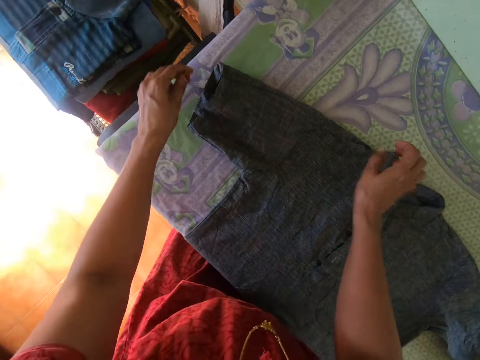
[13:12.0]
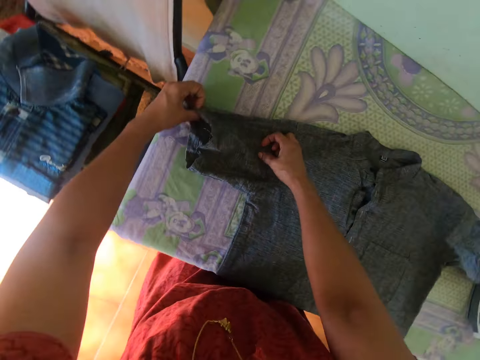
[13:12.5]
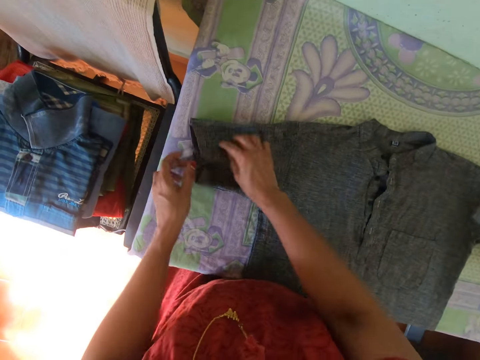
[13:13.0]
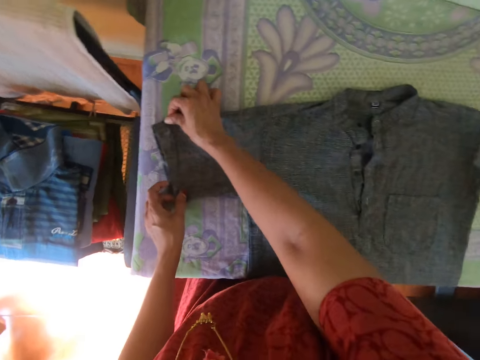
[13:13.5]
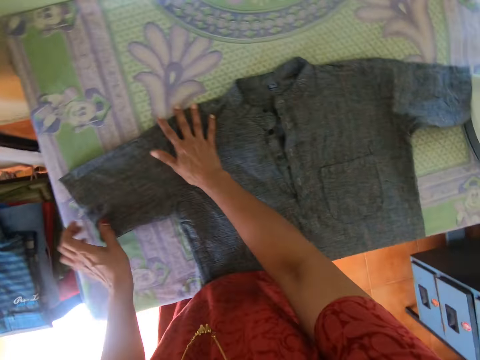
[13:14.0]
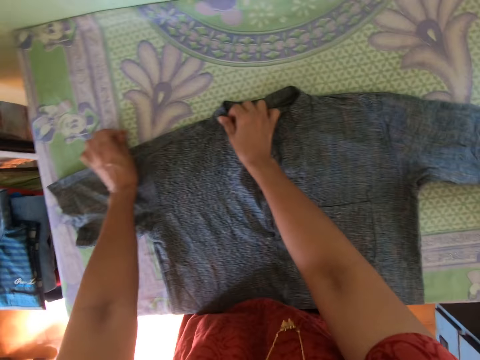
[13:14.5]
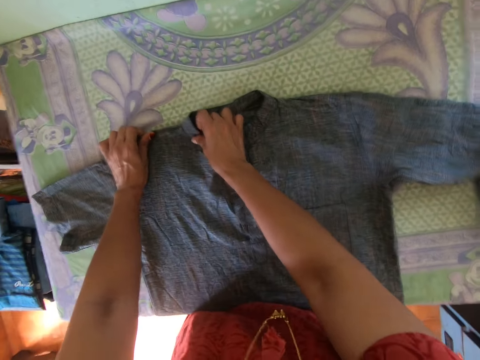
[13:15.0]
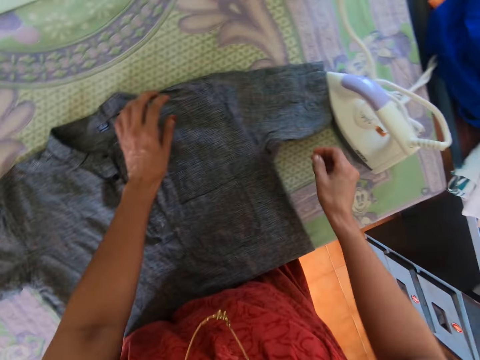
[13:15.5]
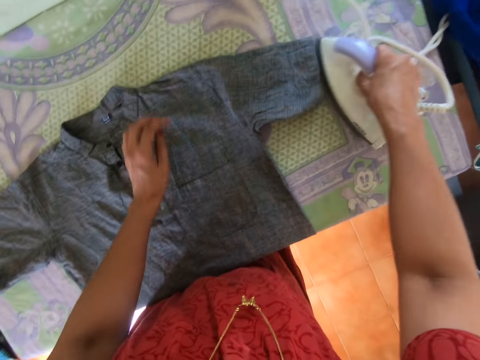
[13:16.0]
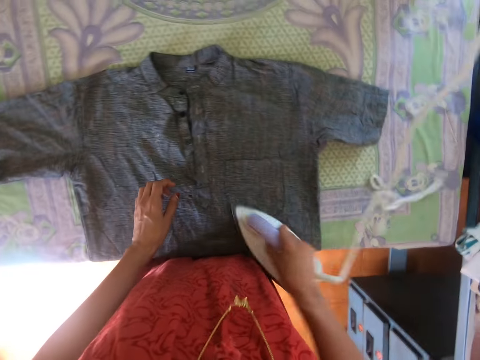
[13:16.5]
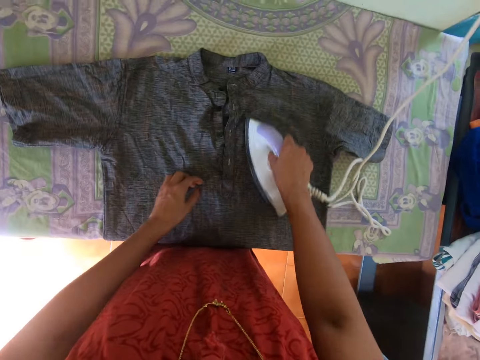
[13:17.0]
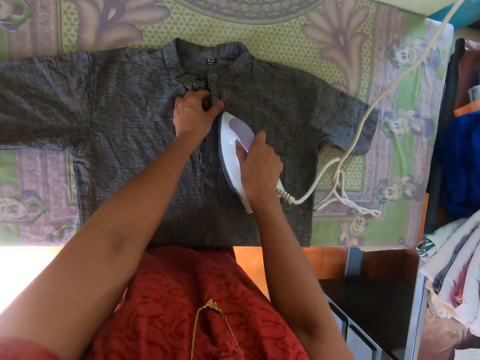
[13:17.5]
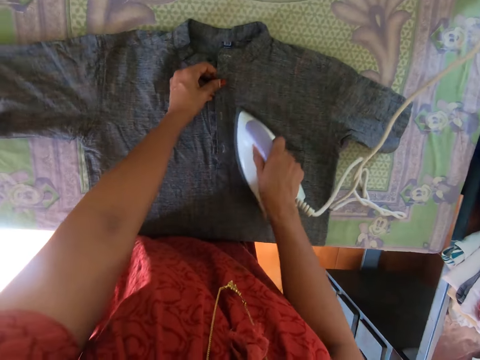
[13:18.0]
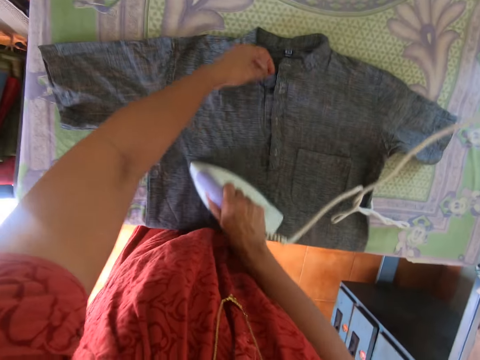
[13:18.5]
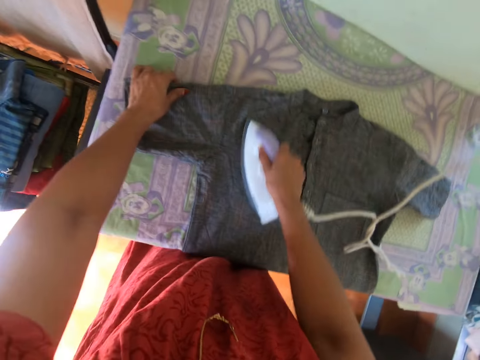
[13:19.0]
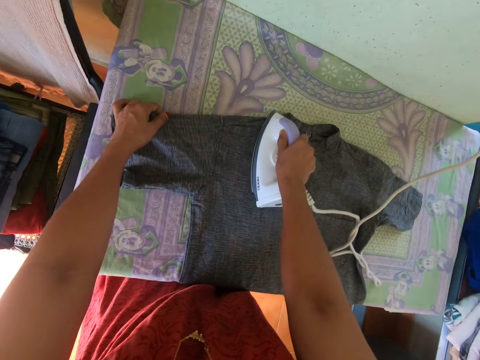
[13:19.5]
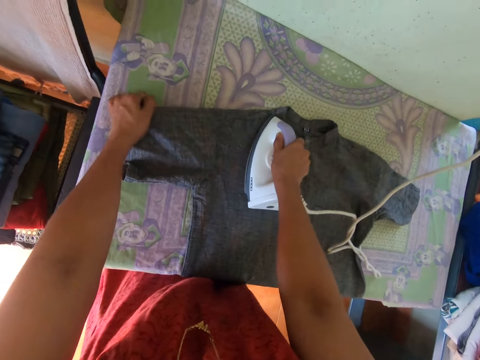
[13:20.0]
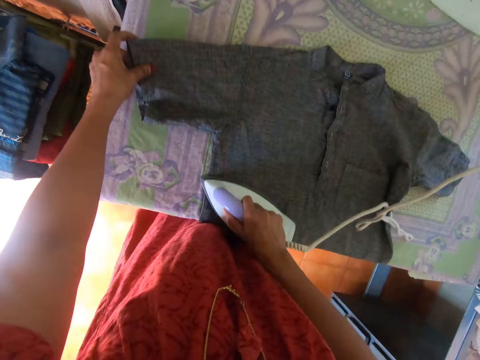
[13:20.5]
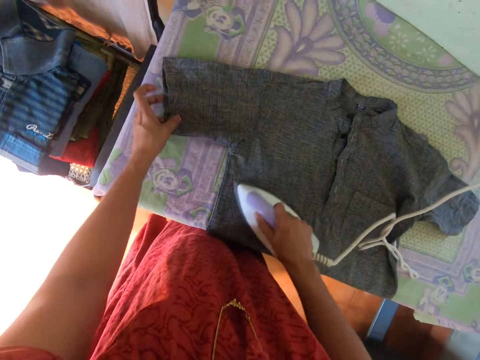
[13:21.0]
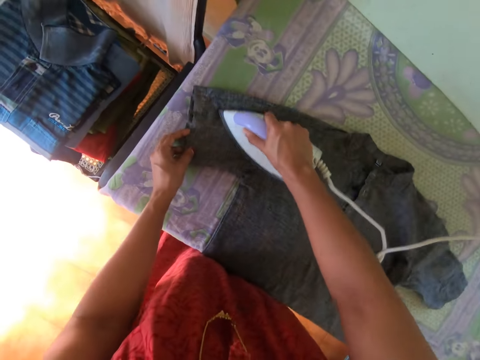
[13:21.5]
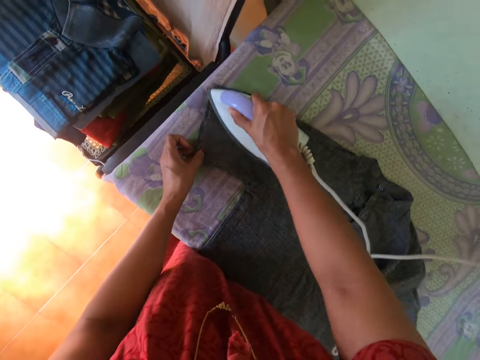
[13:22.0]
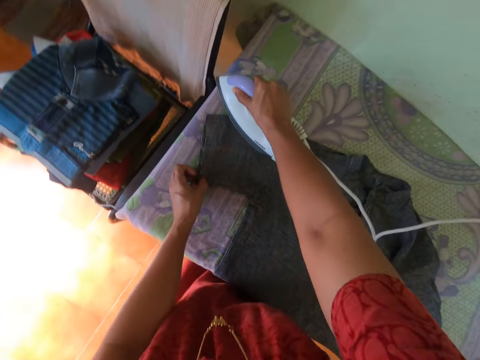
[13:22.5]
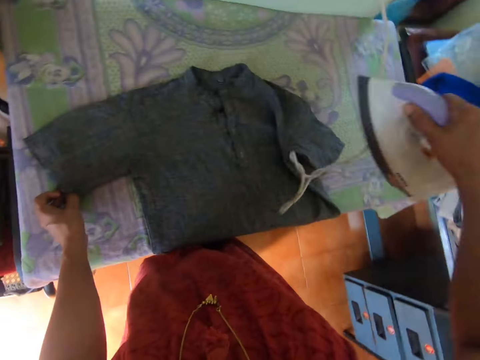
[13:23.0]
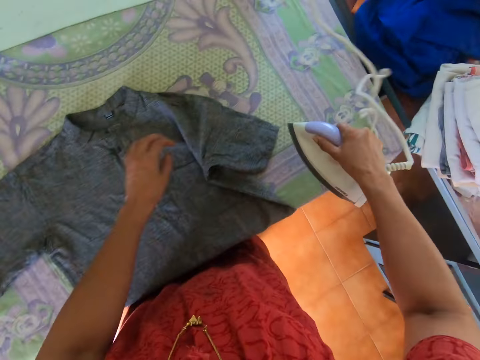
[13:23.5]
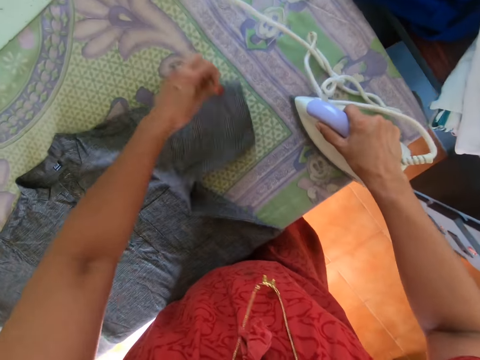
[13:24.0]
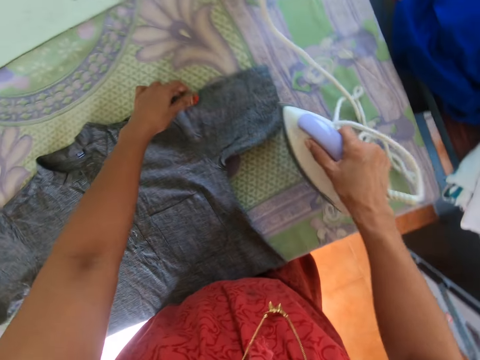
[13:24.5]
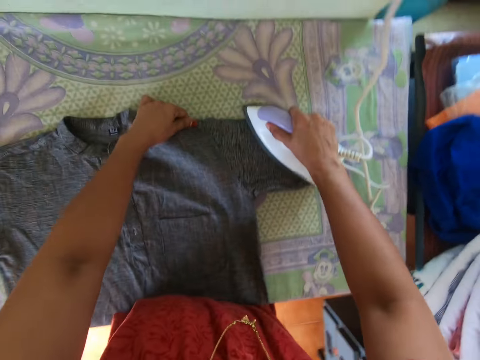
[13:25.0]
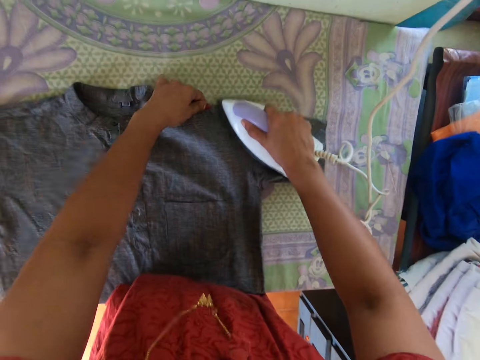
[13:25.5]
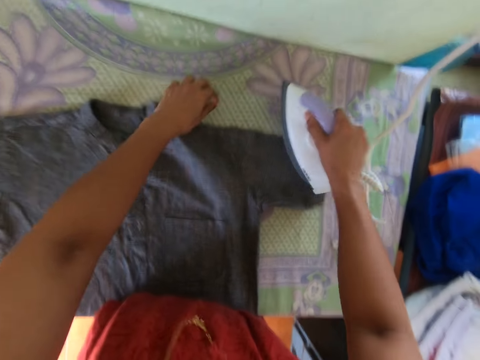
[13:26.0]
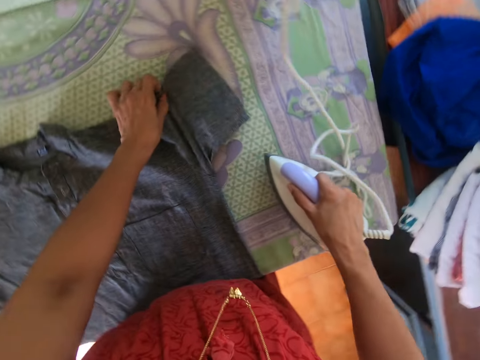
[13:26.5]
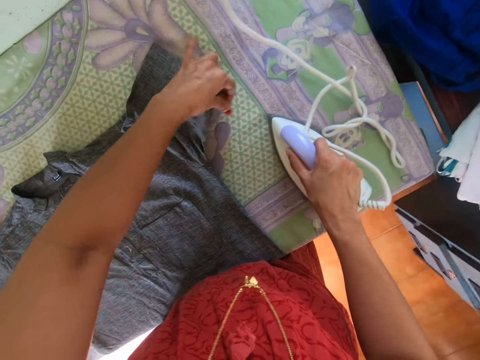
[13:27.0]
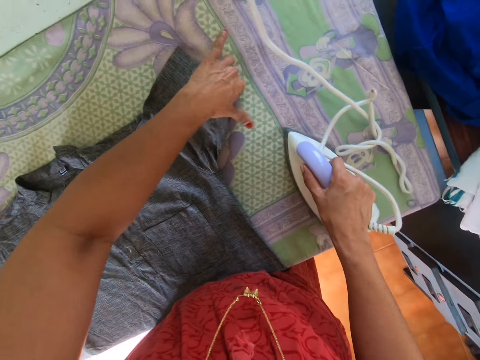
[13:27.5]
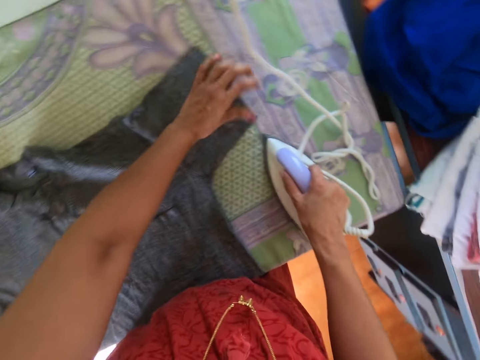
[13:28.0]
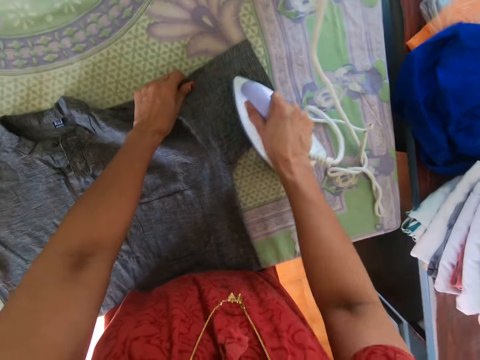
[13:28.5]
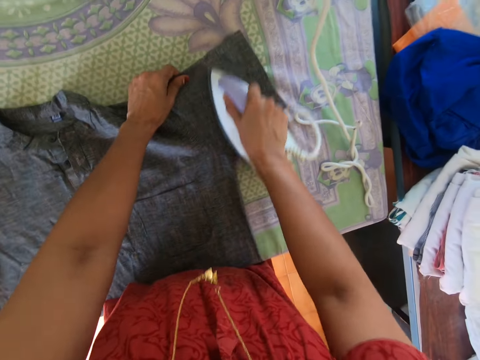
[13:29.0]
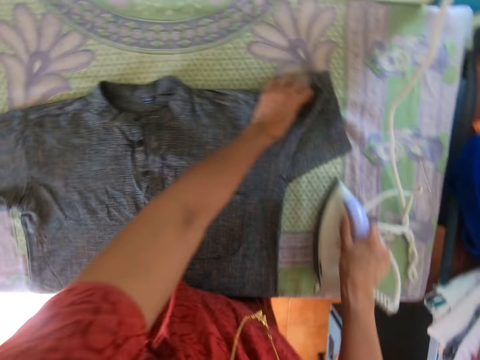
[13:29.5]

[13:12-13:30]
The camera wearer picks the iron from the ironing board with his right hand. He presses the shirt on the ironing board with the iron in his right hand. He places the iron on the ironing board with his right hand. He adjusts the shirt on the ironing board with his left hand. He presses the shirt on the ironing board with the iron in his right hand. He places the iron on the ironing board with his right hand. He adjusts the shirt on the ironing board with his left hand. He presses the shirt on the ironing board with the iron in his right hand.

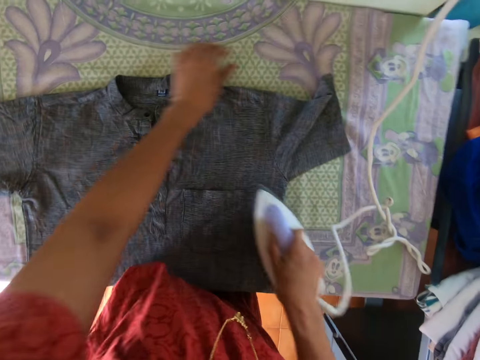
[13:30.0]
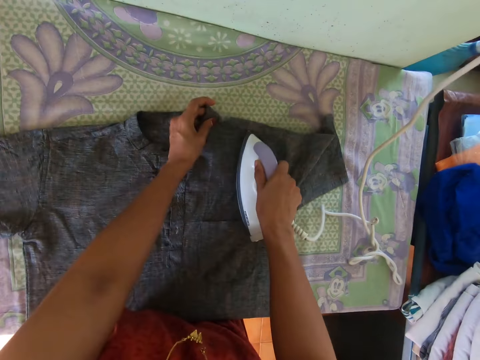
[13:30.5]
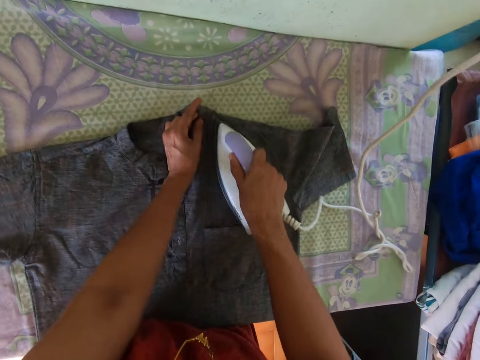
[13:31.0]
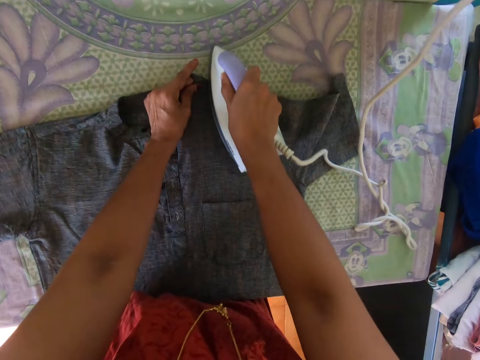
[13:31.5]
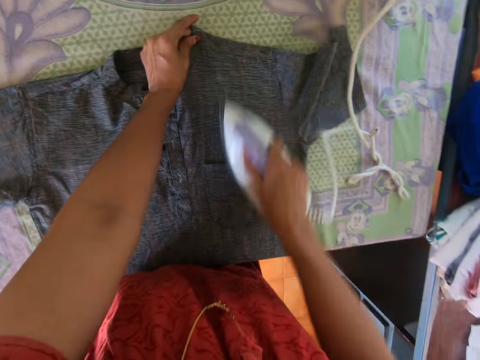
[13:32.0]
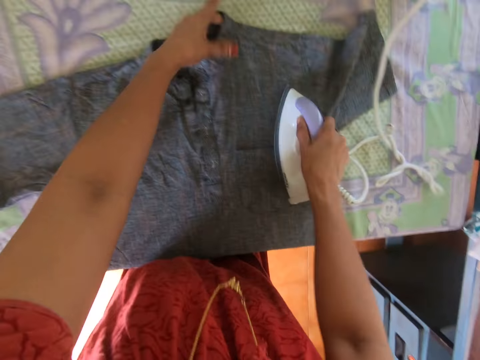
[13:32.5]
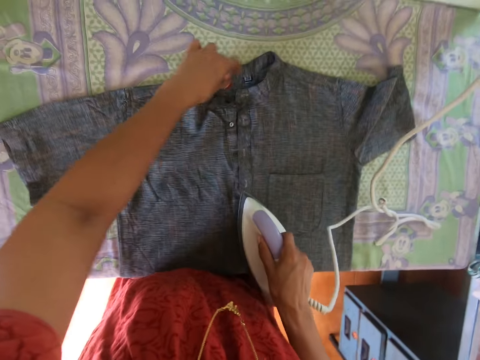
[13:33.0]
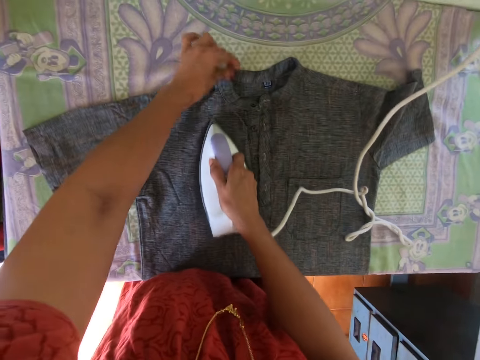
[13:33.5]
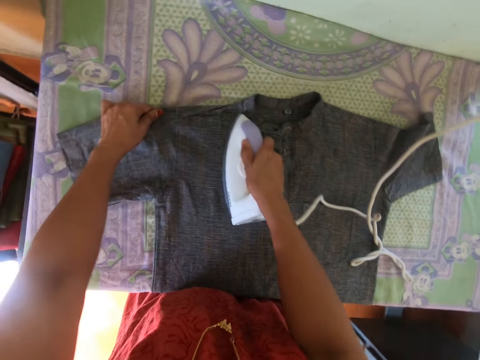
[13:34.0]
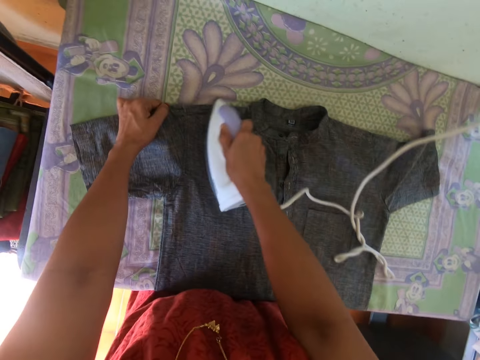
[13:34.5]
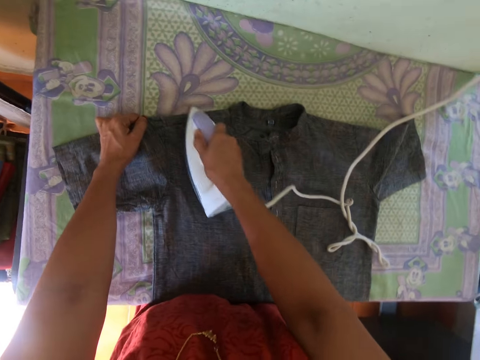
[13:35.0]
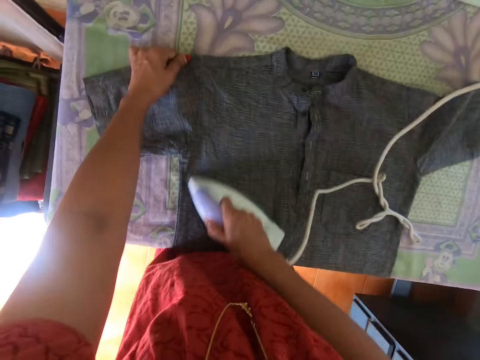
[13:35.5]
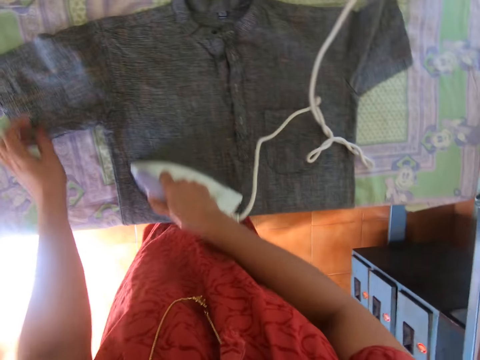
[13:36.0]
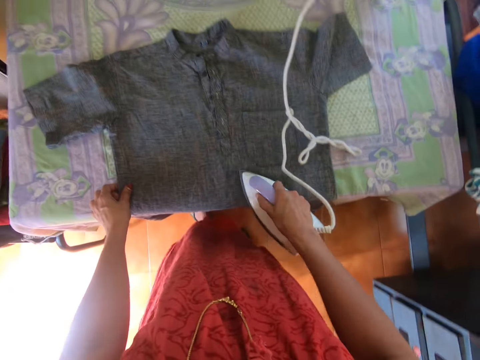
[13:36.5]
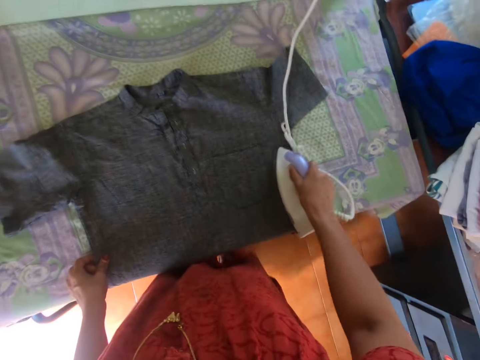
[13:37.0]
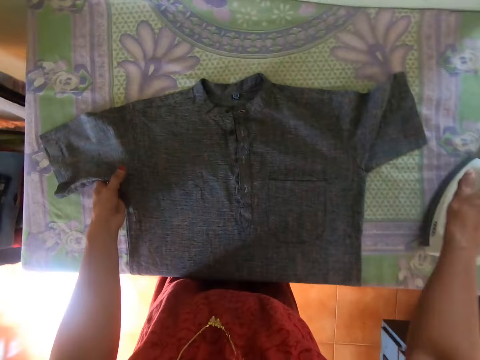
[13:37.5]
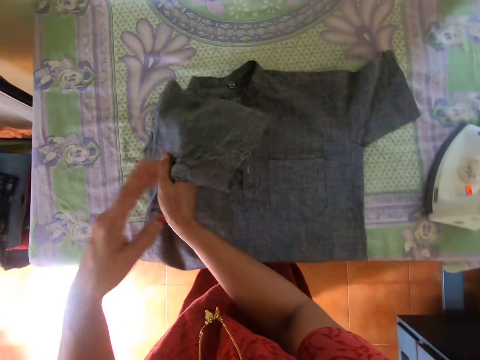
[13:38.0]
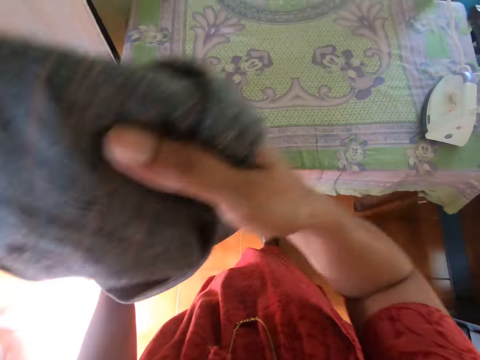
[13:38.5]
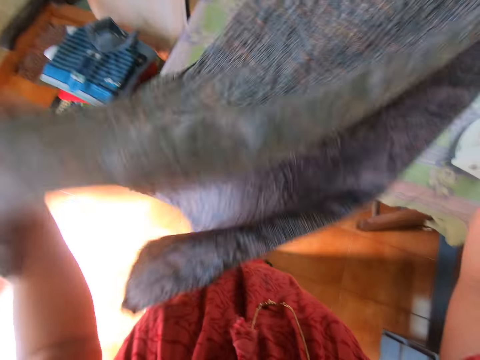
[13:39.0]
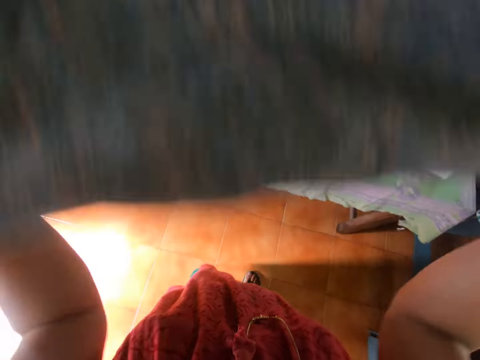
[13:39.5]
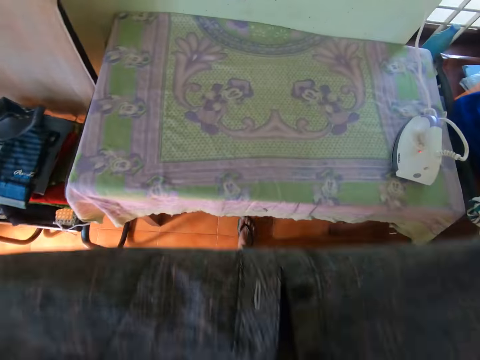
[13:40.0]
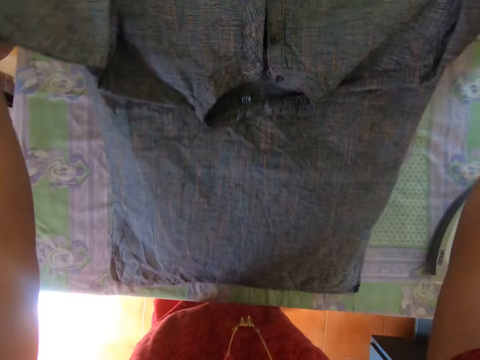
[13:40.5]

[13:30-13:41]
The camera wearer drops the iron on the ironing board with his right hand. He lifts the shirt from the ironing board with his left hand. He picks the shirt from the ironing board with both hands. He drops the cloth. He spreads the shirt on the ironing board with both hands.
